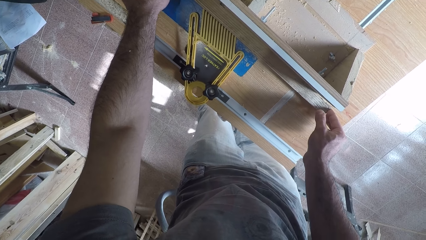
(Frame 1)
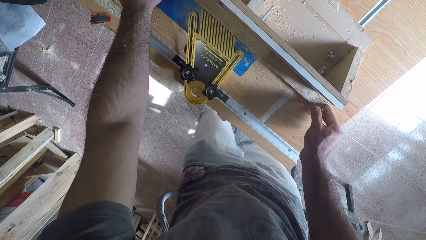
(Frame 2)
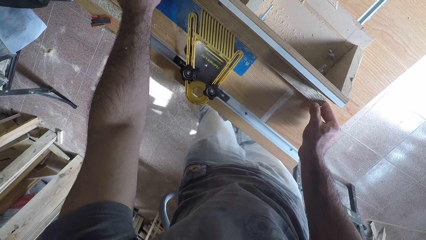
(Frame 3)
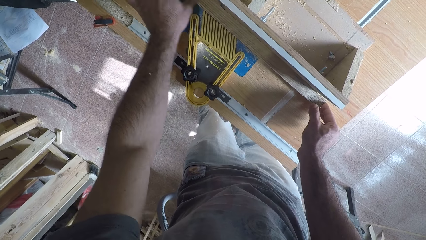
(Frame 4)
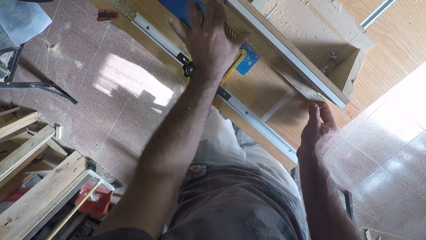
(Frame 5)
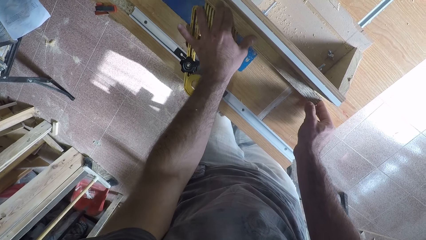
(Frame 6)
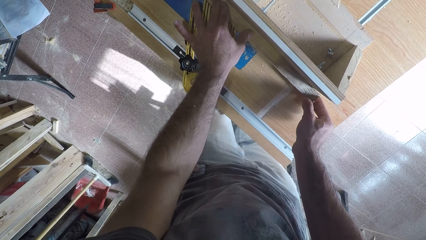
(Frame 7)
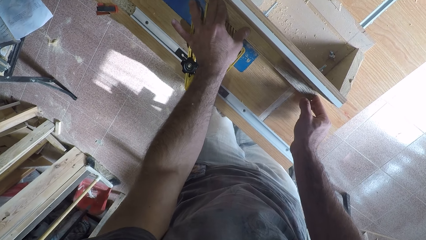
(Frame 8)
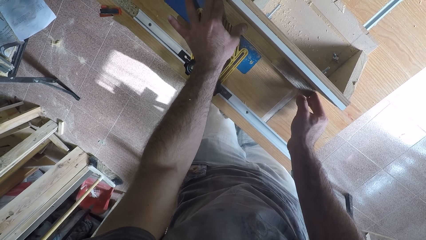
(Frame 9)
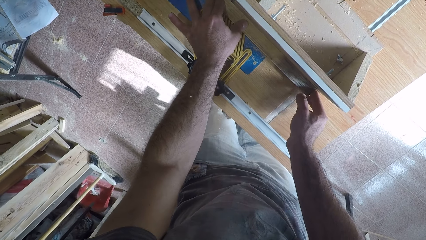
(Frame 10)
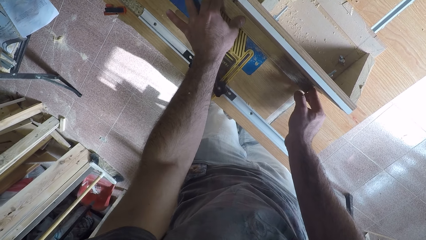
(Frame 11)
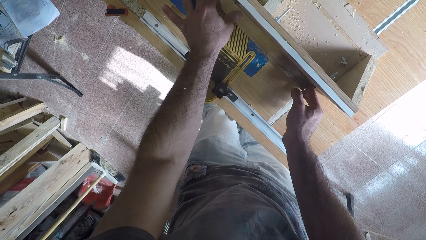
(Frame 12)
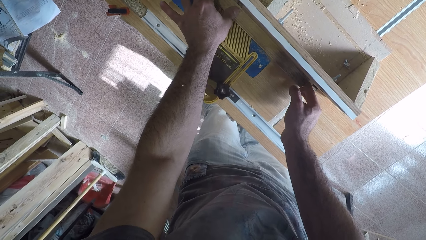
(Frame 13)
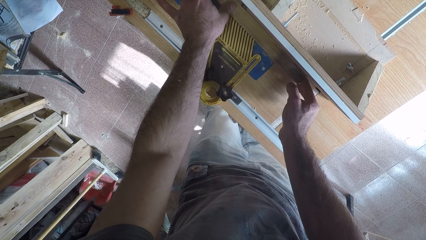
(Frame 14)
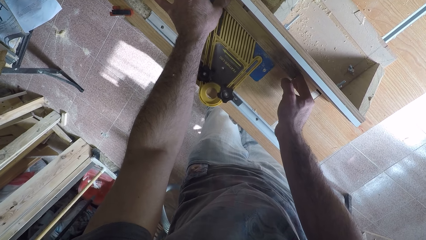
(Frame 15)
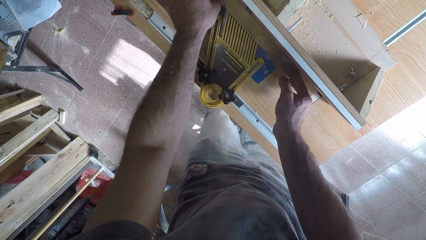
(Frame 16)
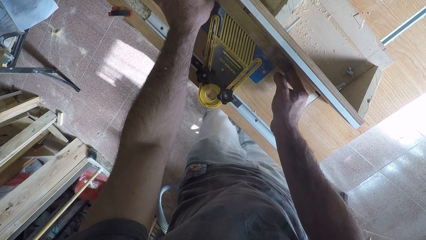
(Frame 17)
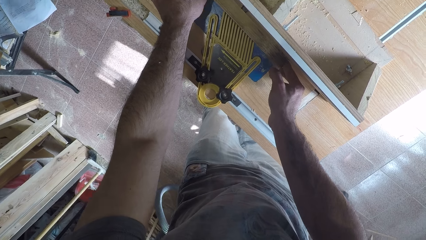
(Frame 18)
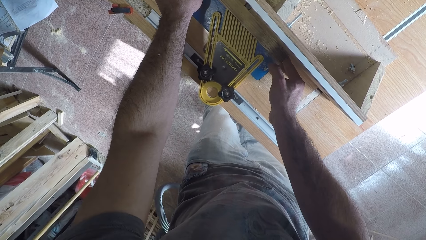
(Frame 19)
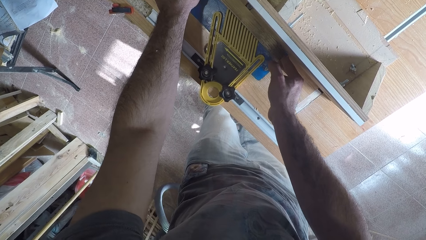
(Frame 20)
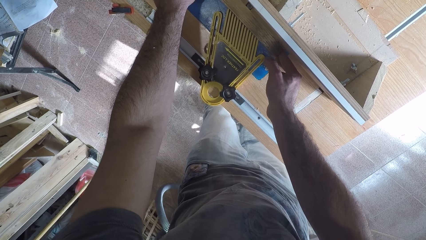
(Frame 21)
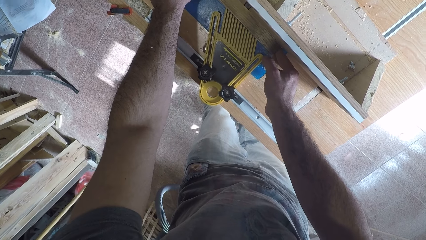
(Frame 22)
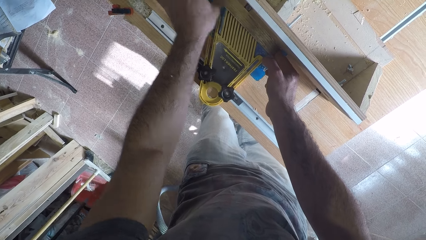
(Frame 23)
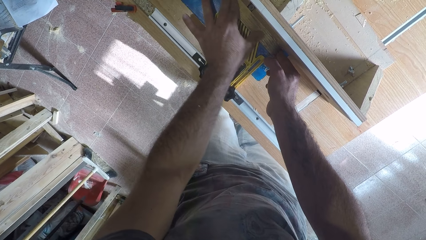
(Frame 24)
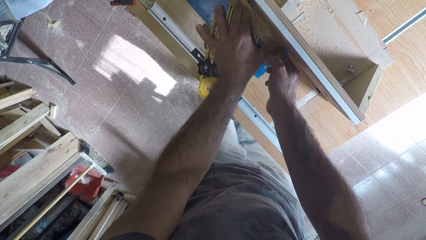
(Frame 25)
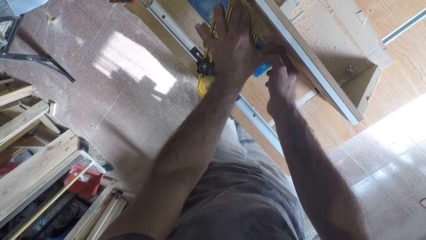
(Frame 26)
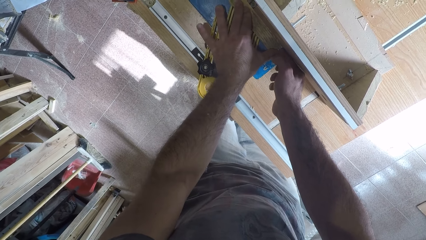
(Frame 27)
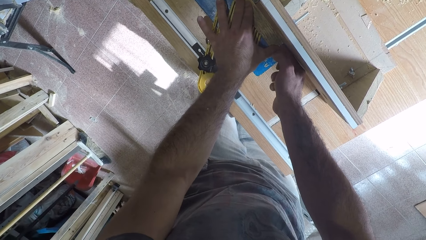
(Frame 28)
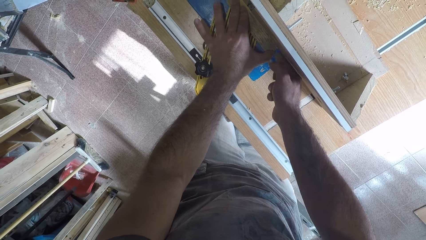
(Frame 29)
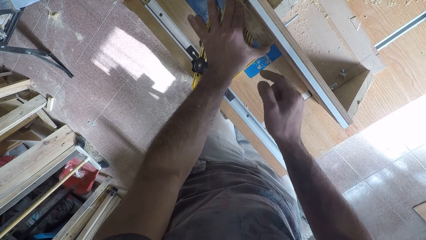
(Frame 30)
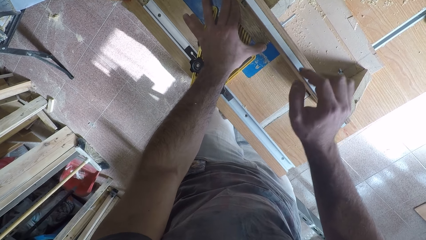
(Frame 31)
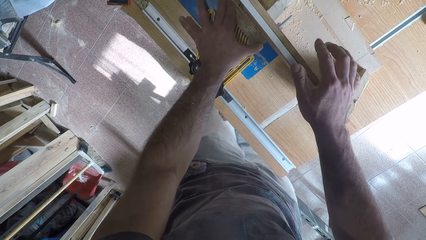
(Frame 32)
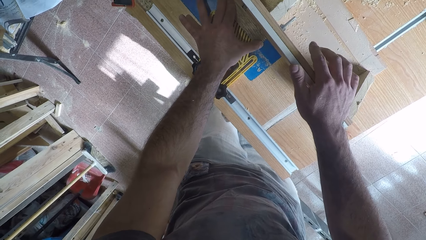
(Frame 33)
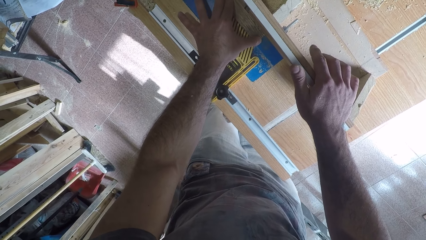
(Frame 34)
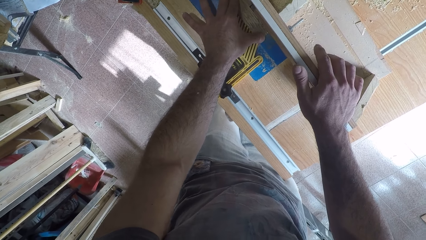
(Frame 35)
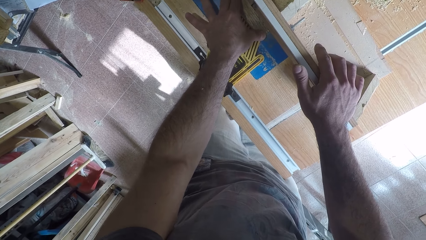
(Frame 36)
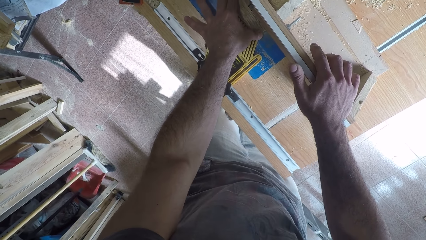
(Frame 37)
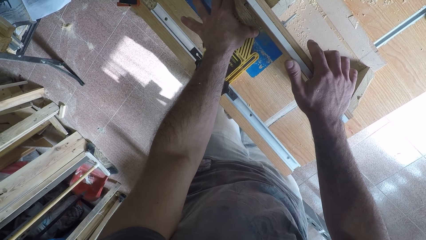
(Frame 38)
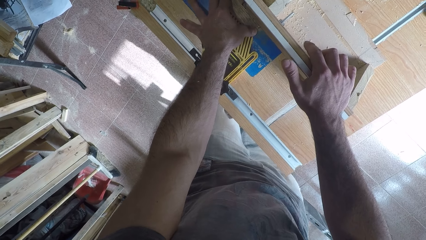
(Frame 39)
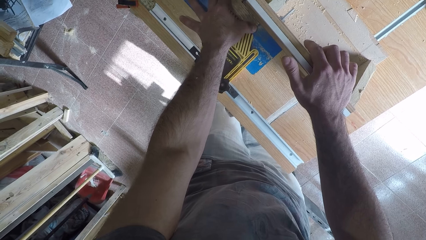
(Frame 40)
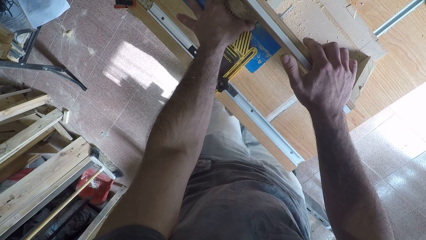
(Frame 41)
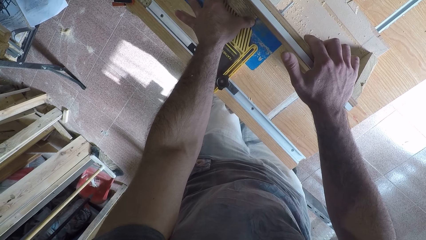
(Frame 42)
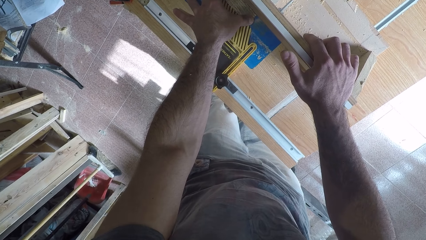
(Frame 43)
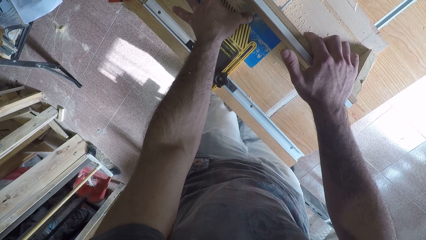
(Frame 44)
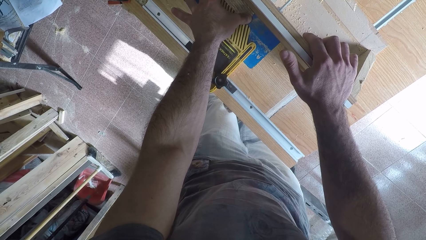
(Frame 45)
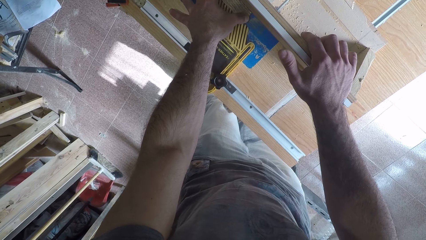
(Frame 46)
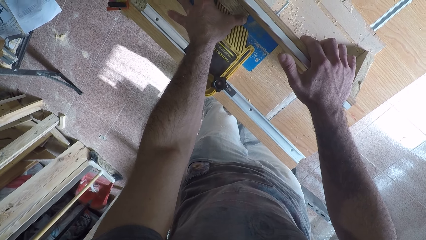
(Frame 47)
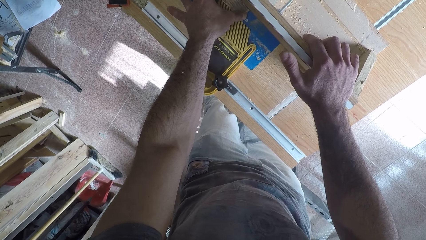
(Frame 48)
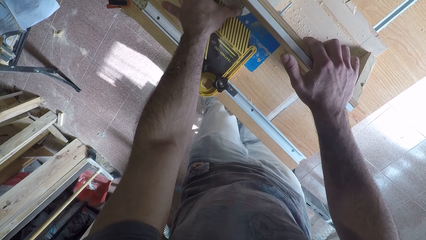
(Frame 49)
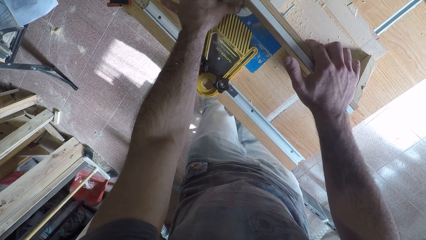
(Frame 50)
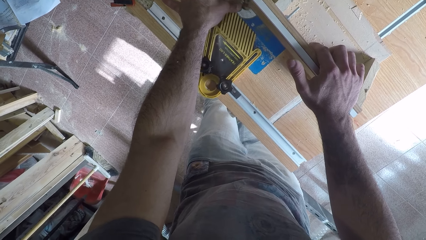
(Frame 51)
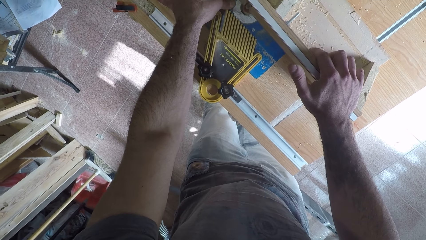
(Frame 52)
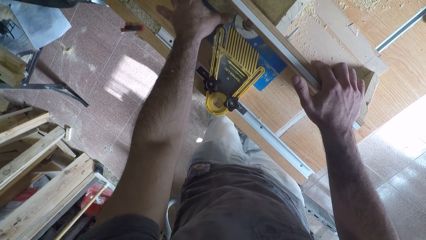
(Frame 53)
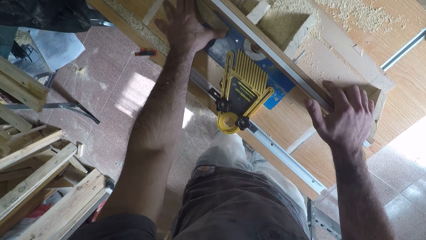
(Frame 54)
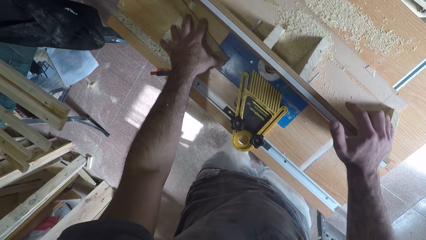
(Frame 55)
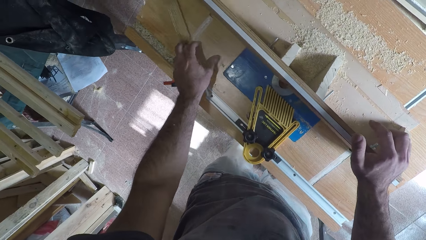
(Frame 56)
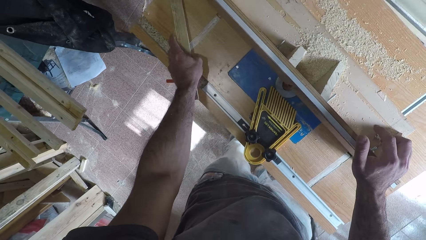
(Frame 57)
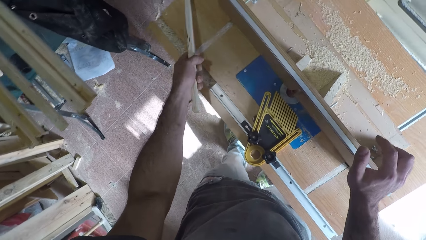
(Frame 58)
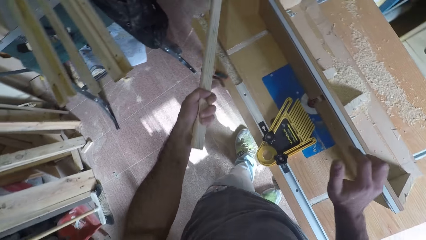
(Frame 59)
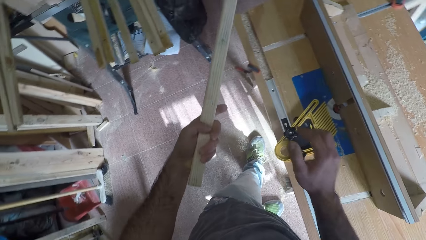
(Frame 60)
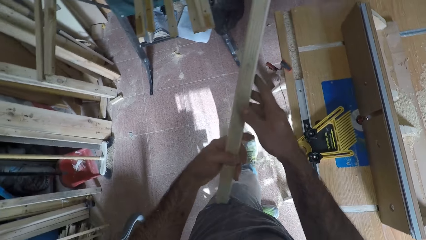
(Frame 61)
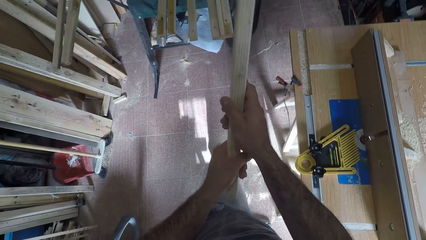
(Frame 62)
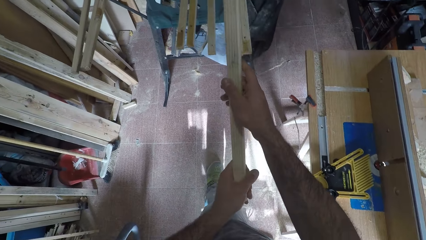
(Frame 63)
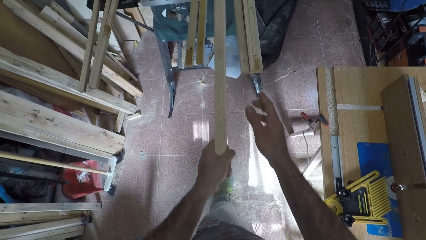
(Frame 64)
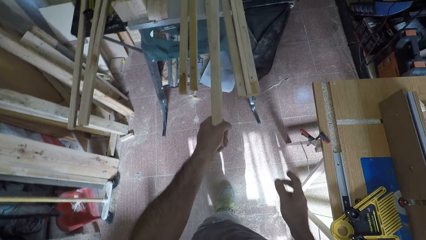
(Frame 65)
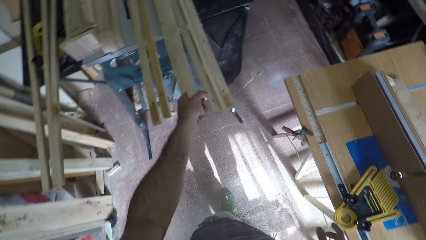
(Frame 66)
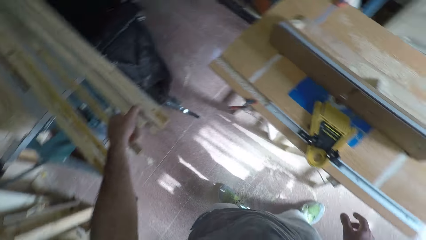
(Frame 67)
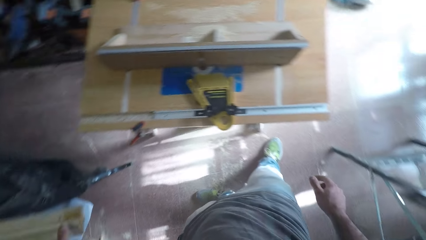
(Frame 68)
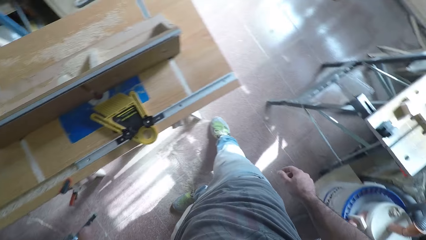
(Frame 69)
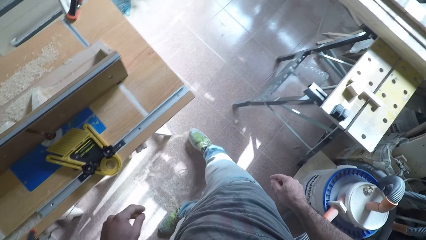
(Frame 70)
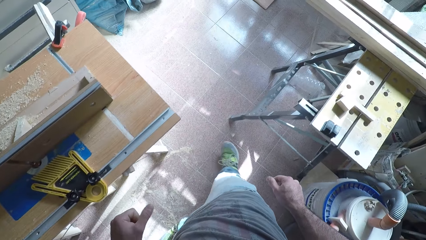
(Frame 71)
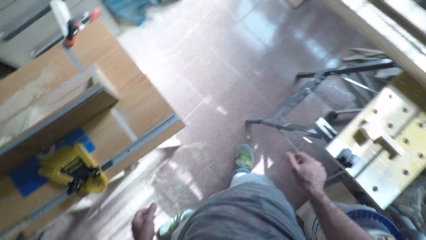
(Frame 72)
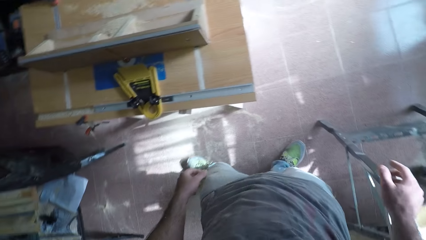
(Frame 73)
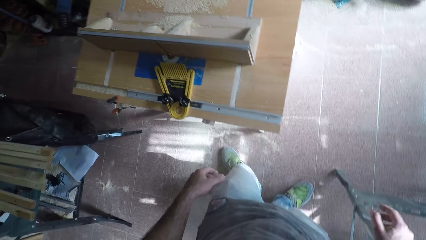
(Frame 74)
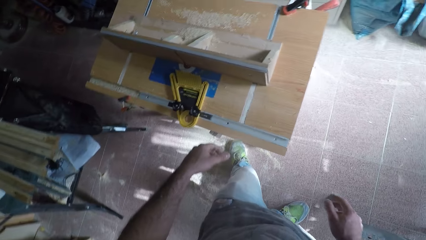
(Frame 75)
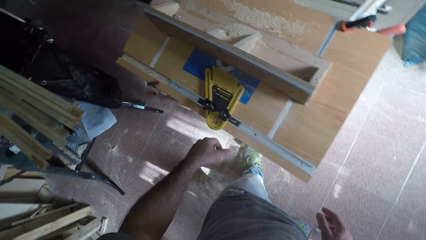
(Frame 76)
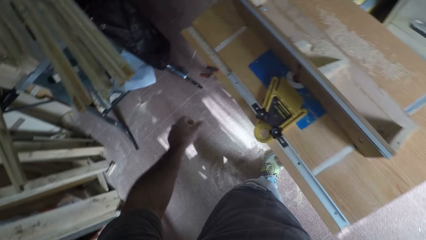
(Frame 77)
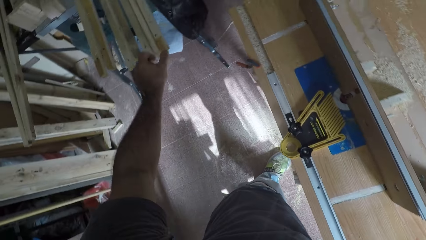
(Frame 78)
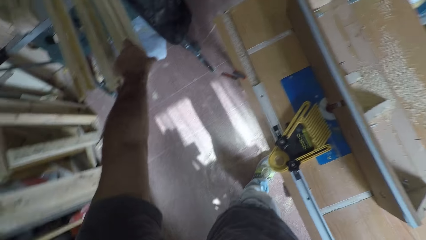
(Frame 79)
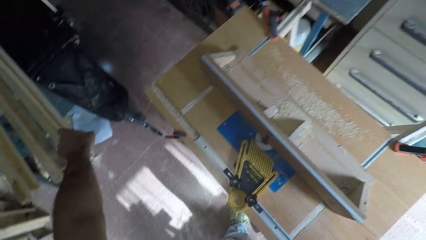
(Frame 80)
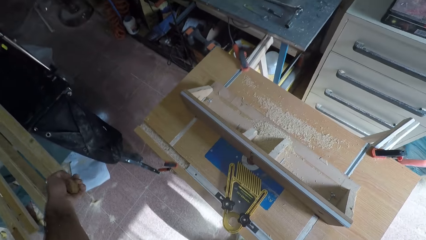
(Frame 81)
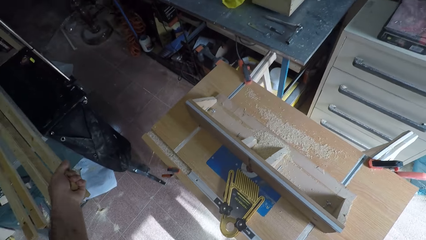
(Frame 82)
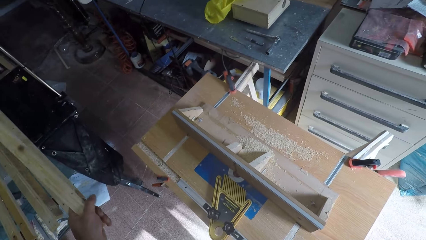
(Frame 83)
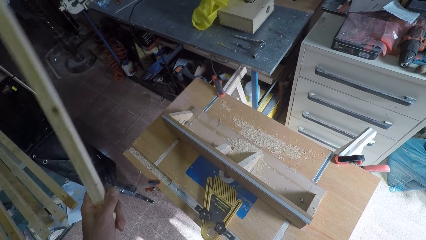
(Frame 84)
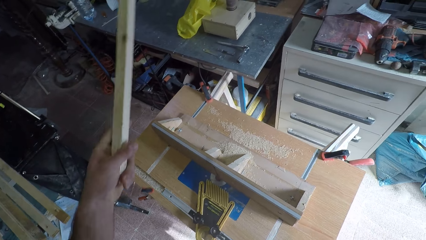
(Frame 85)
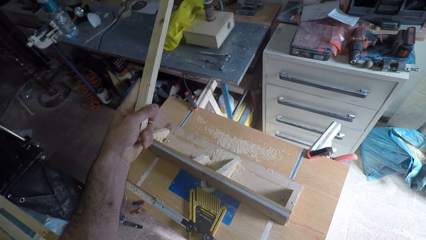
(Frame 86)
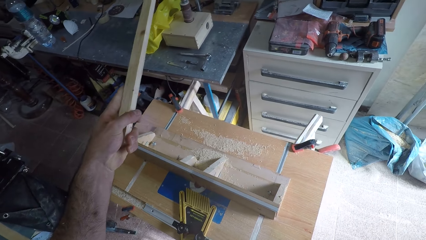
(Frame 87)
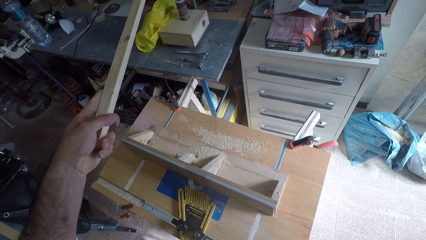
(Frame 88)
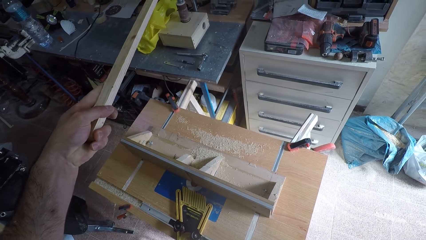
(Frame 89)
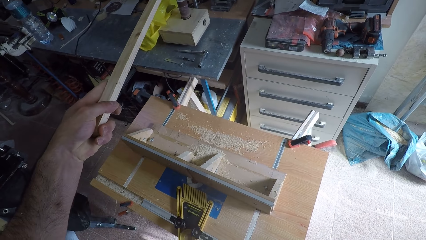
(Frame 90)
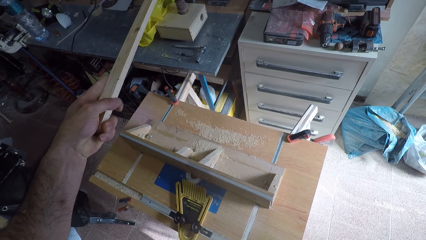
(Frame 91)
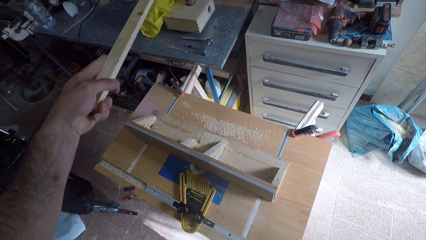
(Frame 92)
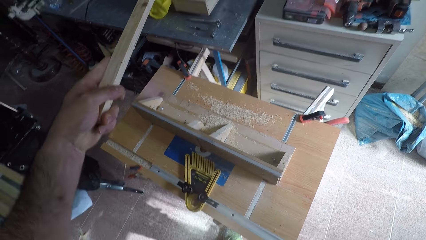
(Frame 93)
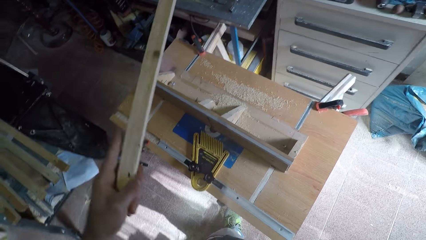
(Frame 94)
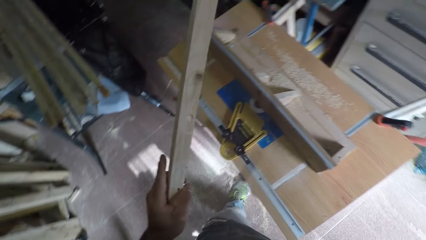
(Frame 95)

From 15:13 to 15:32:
The camera wearer puts his hand on the smoothing machine. He lifts the wood. He holds the wood with both hands. He drops the wood with his left hand on the table with the other woods. He moves beside the table. He picks up the wood from the table with his left hand. He switches off the circular saw machine with the wood.
